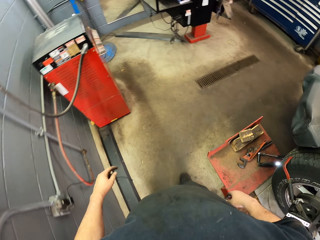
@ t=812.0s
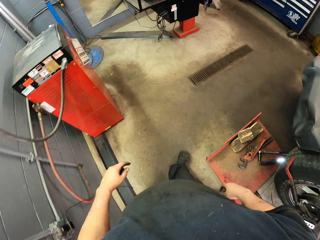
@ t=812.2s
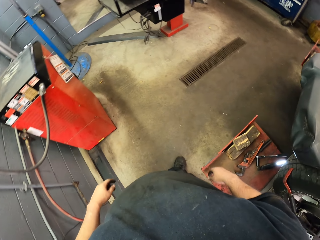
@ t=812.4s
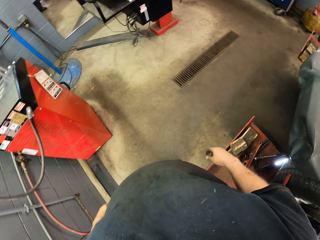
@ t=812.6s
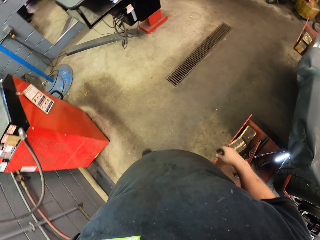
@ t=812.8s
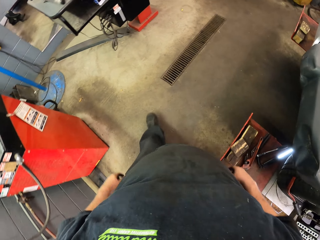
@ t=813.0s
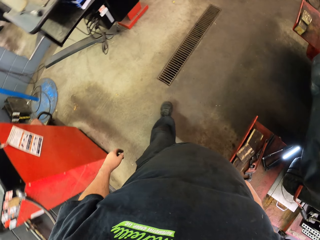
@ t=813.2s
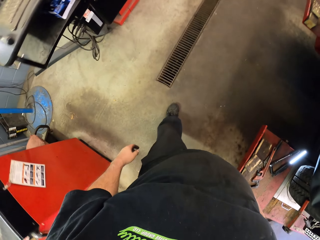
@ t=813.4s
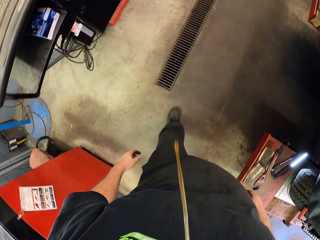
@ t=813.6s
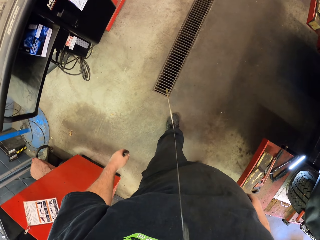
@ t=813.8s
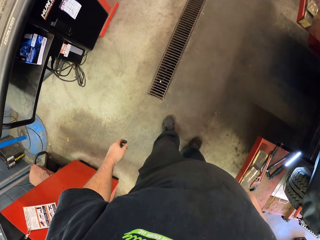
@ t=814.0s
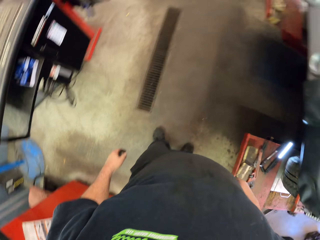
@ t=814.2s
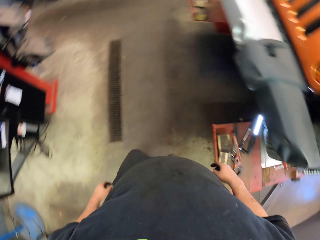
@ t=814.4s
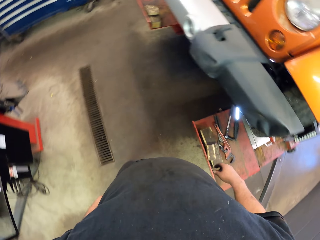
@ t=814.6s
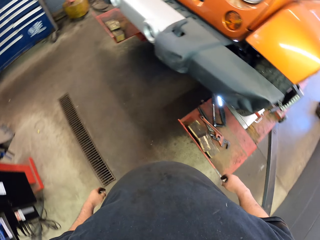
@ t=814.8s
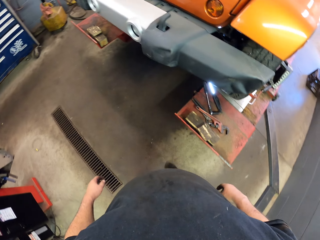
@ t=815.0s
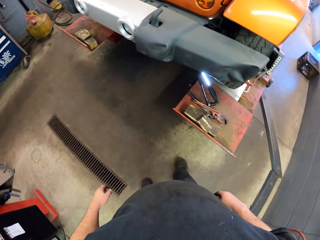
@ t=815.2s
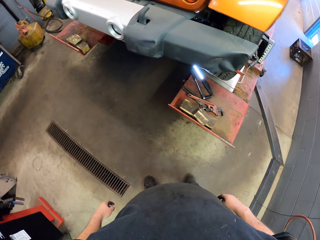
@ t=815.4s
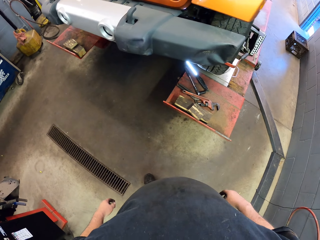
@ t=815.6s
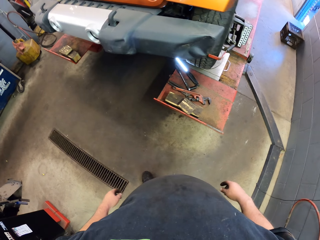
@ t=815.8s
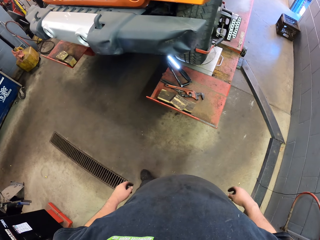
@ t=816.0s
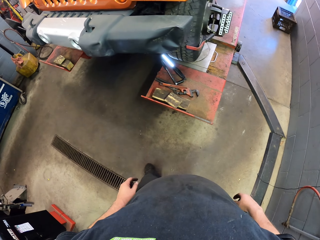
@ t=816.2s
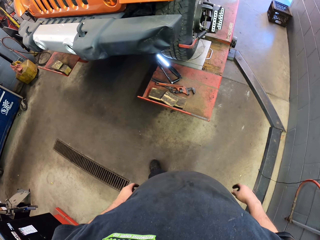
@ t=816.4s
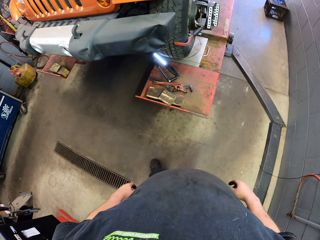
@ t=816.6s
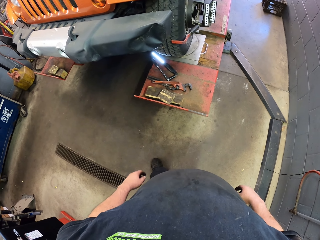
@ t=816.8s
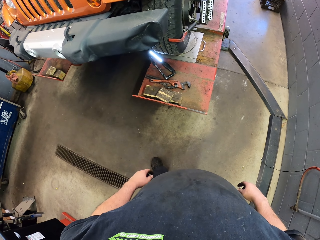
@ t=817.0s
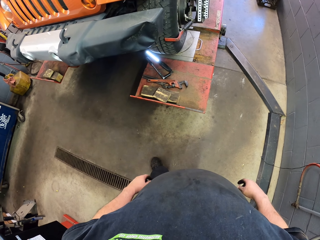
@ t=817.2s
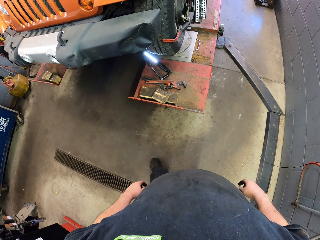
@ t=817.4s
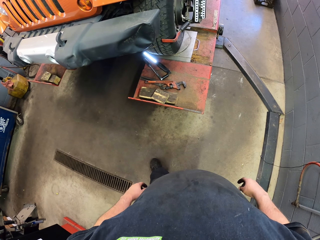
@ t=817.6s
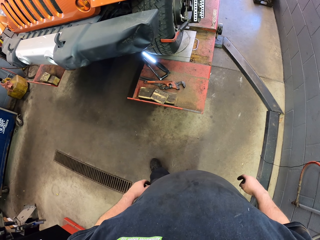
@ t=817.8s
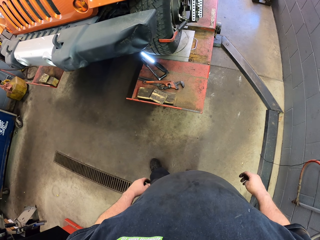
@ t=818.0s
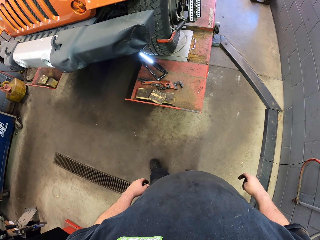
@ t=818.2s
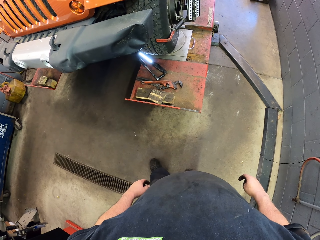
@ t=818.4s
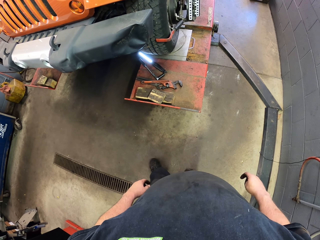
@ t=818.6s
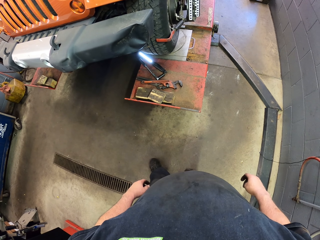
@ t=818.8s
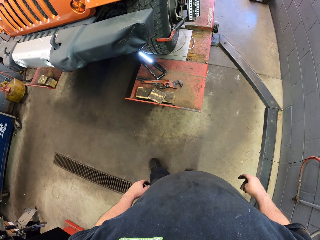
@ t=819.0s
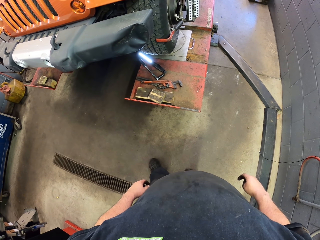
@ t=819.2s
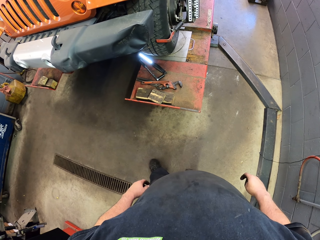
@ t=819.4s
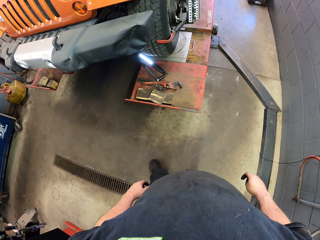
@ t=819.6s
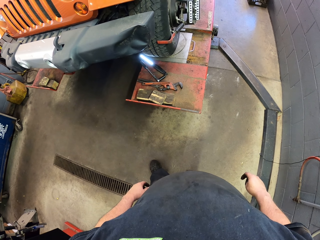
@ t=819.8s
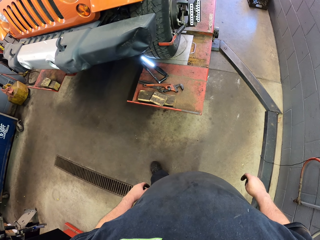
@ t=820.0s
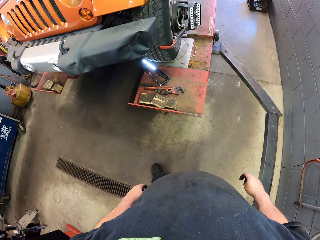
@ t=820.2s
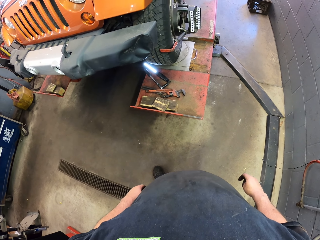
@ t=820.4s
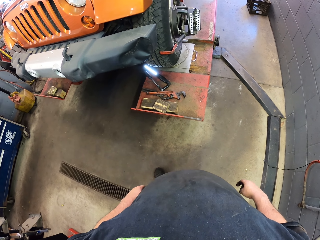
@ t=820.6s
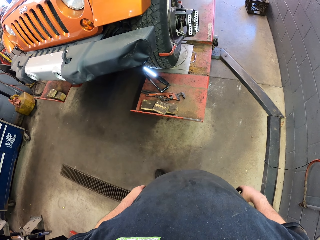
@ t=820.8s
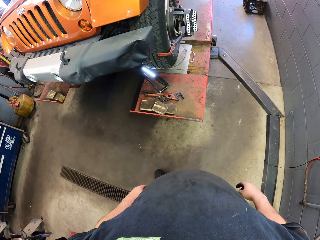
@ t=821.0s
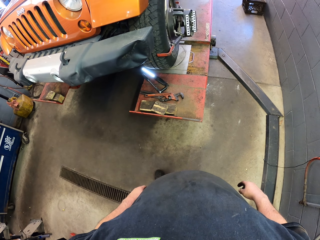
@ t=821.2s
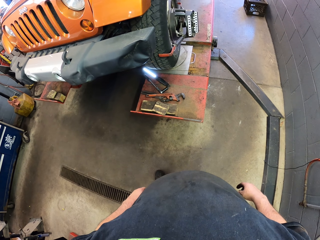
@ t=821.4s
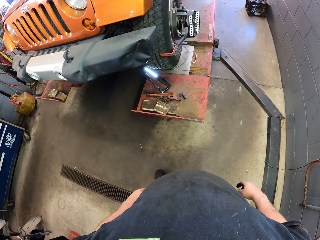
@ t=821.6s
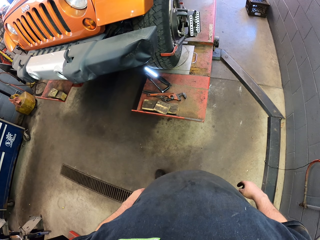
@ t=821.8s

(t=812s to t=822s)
The camera wearer spits on the drainage grill. They stand up.

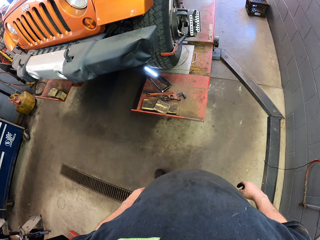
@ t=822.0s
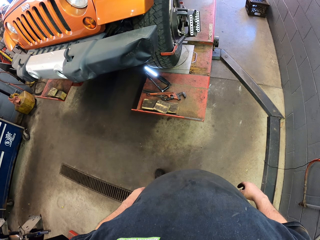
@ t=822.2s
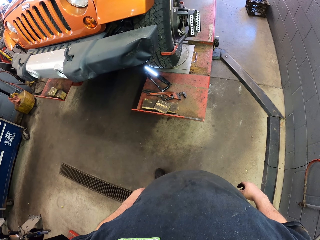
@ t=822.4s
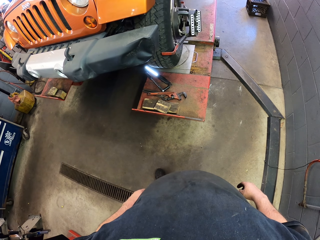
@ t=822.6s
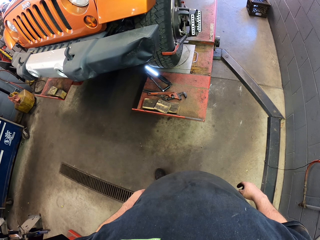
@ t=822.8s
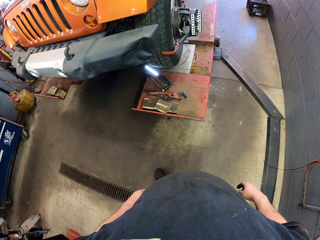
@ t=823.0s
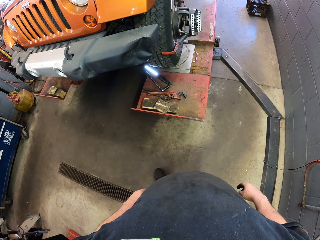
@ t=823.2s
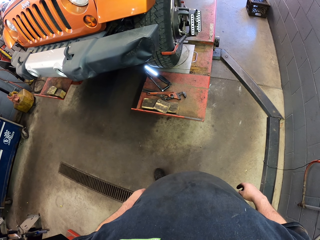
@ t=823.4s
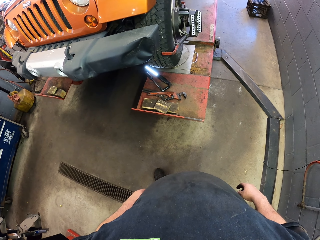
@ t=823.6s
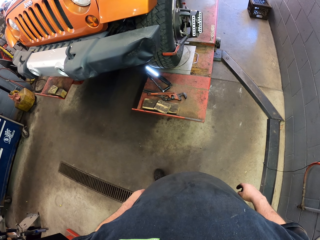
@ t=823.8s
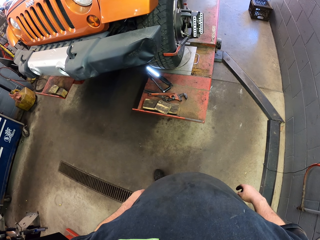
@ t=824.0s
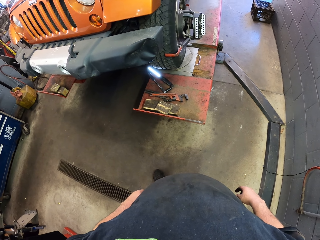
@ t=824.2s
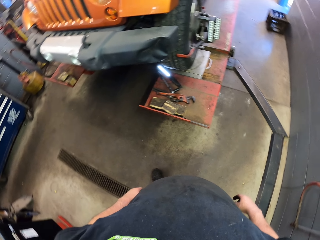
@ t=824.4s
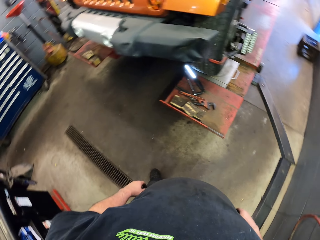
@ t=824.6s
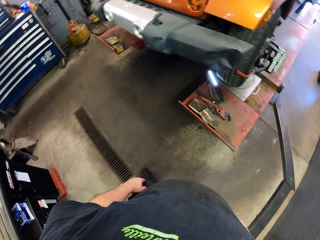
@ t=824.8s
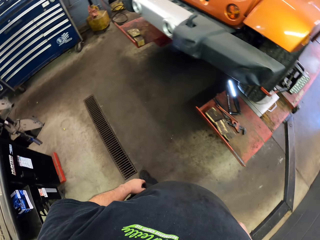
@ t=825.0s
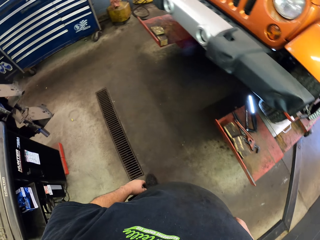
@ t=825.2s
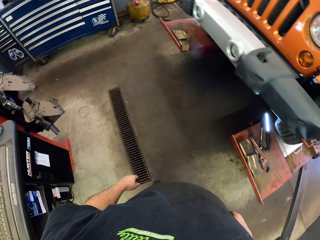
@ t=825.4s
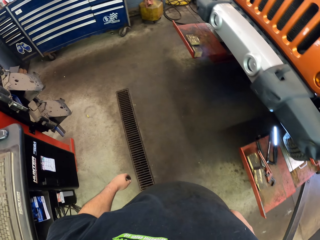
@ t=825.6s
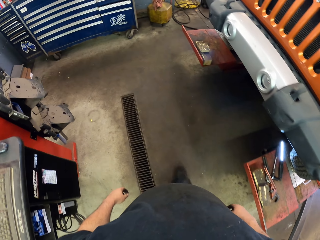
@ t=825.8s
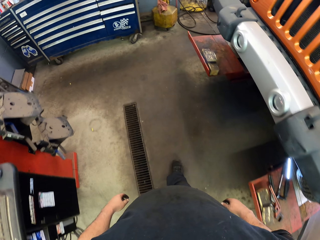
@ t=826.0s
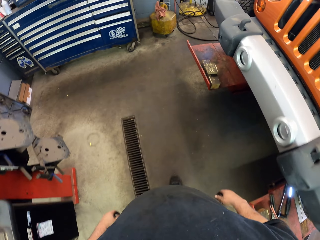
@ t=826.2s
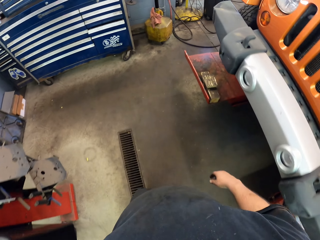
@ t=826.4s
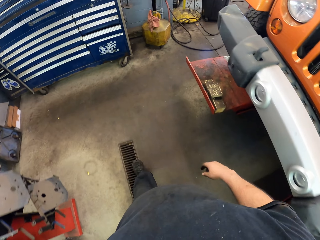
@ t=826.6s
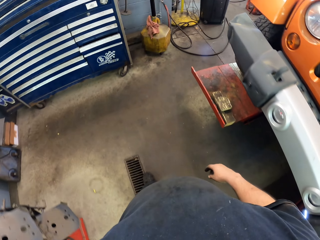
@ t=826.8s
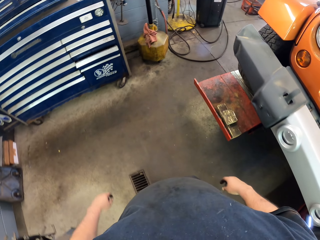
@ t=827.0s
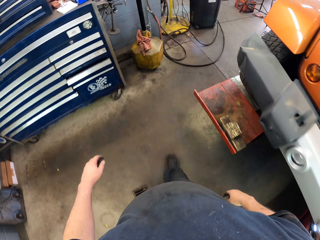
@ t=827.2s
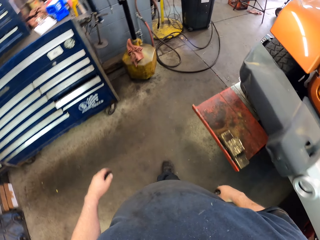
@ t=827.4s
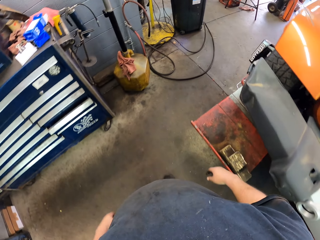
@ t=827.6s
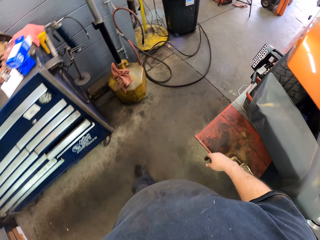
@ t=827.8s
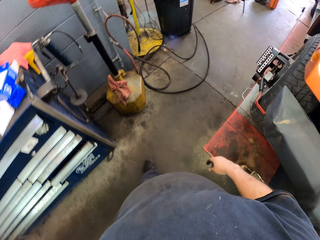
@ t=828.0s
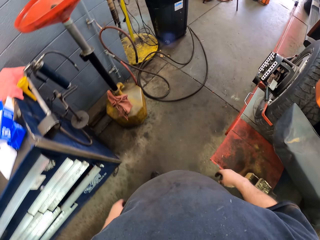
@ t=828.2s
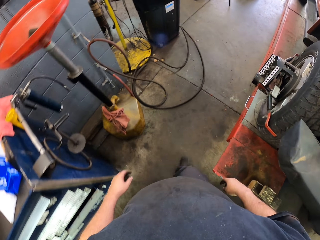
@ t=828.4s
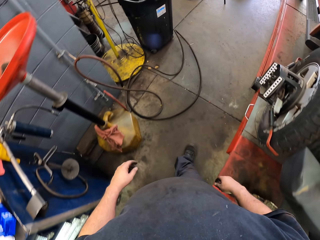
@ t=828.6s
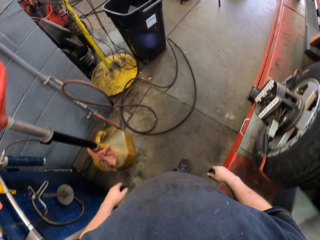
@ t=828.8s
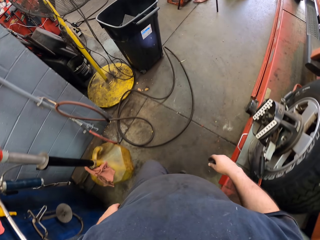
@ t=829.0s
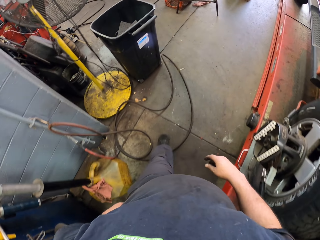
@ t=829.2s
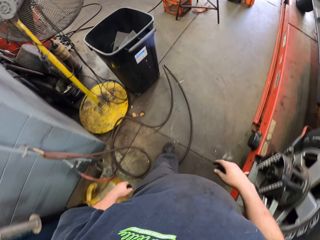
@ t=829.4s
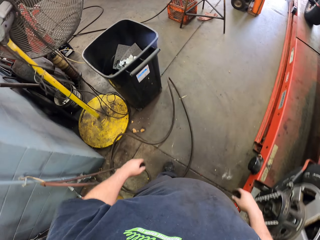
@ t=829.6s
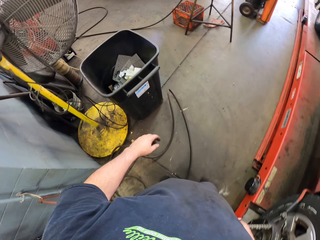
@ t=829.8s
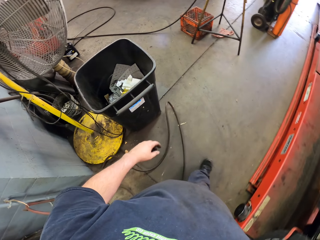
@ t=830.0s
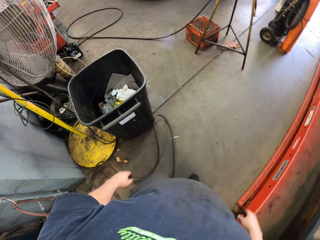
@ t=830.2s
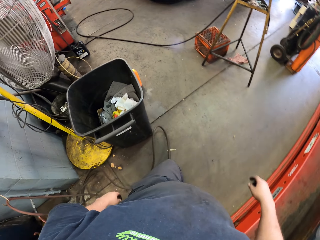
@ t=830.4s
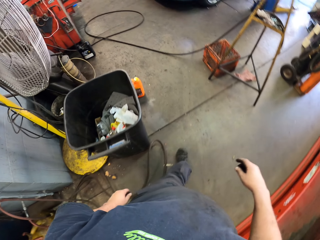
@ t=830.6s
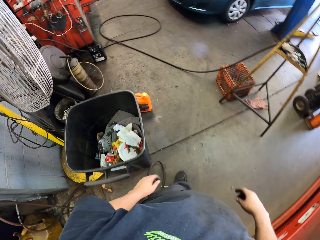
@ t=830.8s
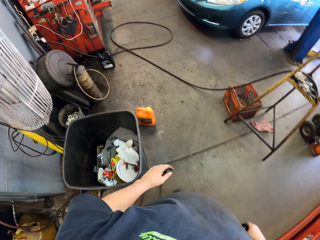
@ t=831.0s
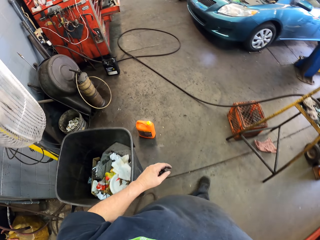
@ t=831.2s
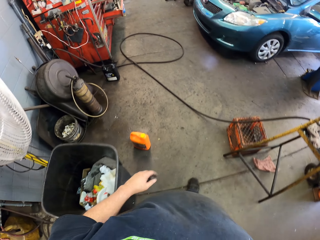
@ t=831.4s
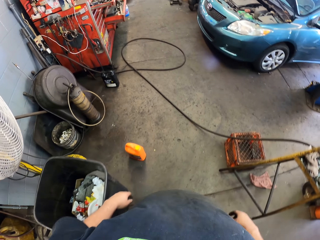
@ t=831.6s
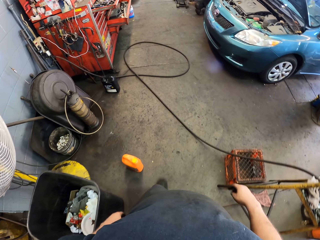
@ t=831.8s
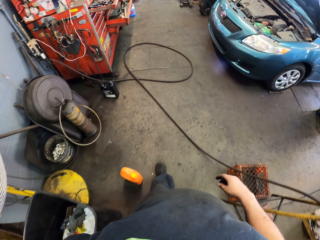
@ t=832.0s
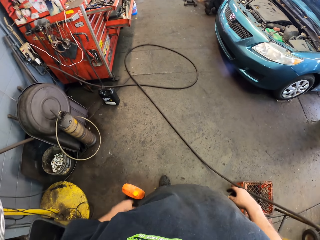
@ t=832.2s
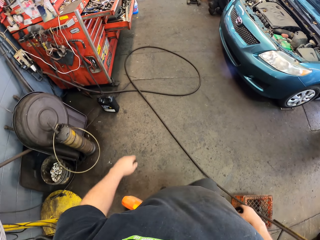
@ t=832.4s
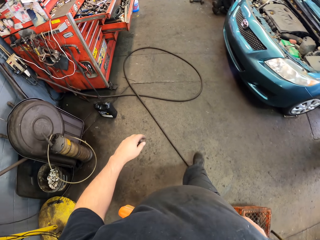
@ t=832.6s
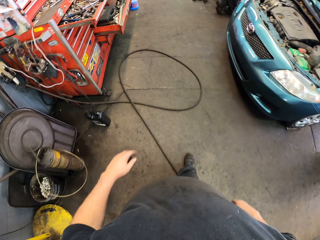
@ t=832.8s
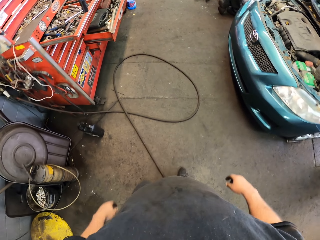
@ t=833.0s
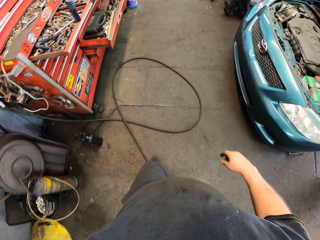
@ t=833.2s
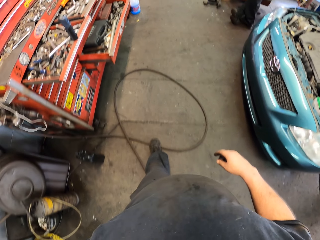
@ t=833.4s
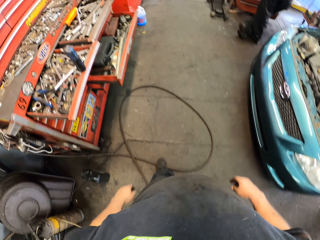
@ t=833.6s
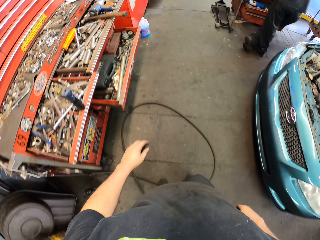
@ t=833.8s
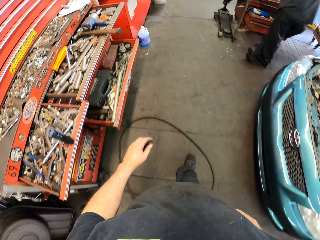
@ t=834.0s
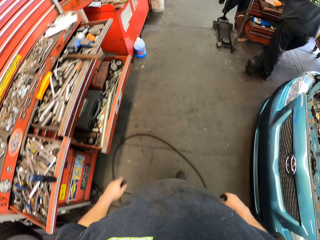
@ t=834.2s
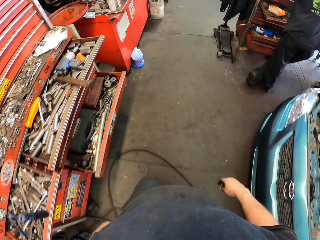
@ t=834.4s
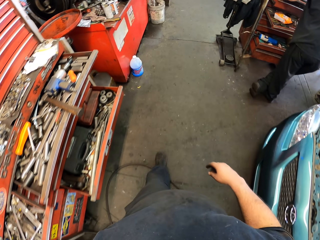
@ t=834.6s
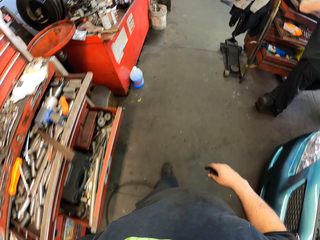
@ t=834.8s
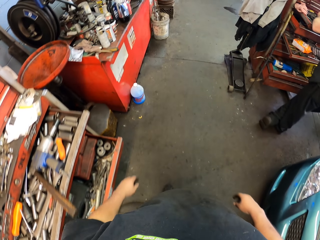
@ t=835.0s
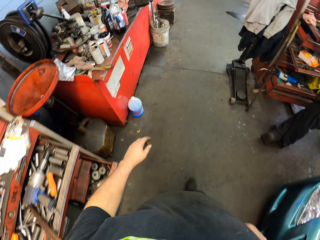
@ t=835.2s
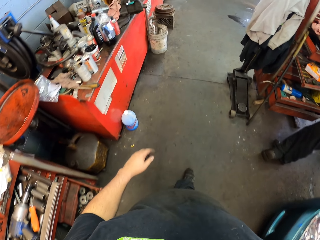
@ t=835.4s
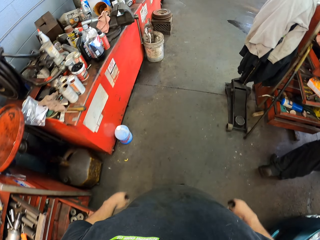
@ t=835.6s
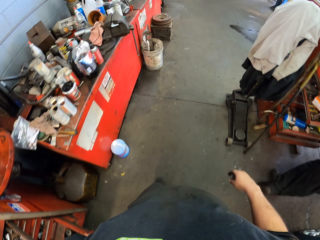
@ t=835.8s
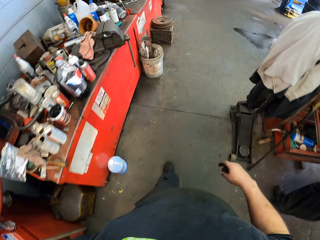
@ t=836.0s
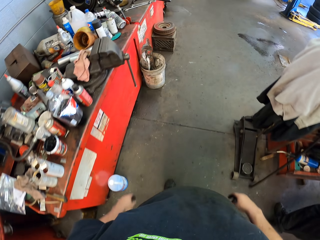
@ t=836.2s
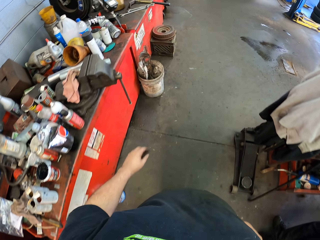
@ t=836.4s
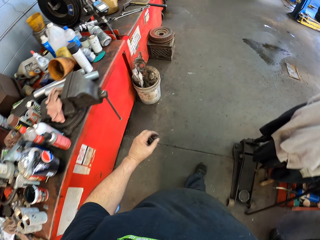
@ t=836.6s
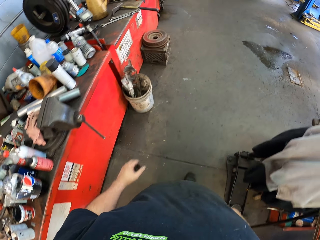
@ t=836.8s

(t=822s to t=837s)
The camera wearer stands still. They walk around the garage.
